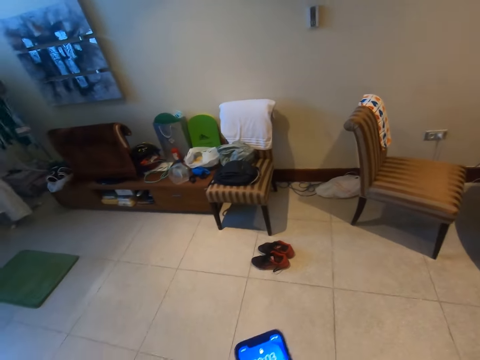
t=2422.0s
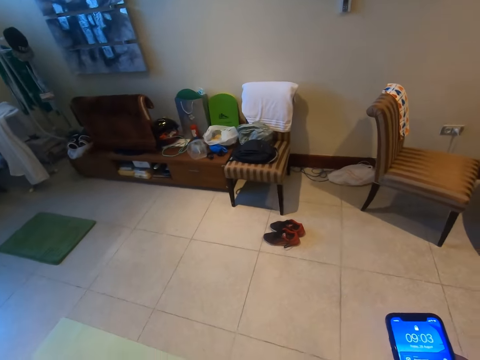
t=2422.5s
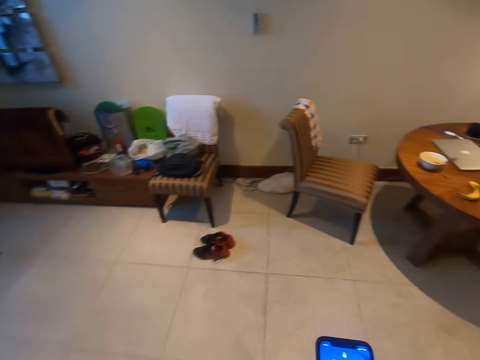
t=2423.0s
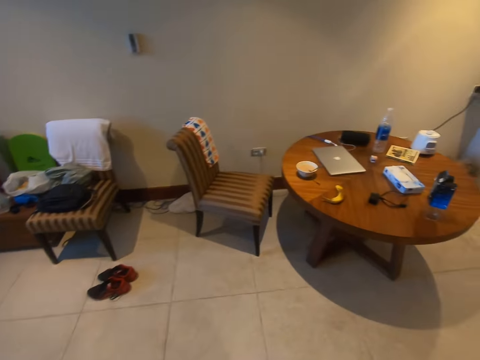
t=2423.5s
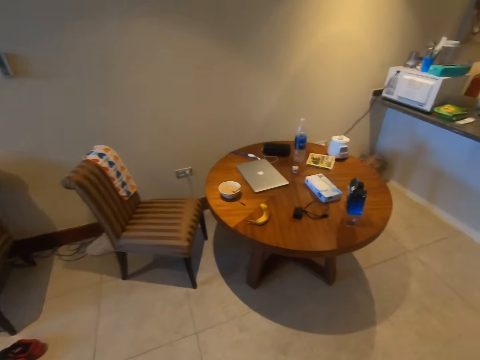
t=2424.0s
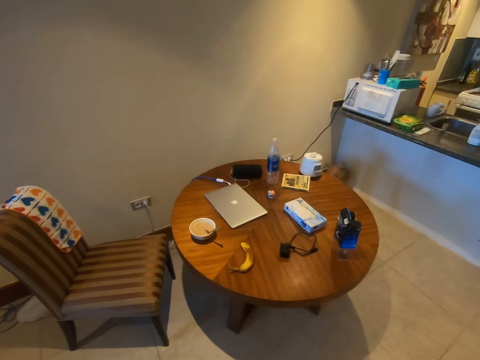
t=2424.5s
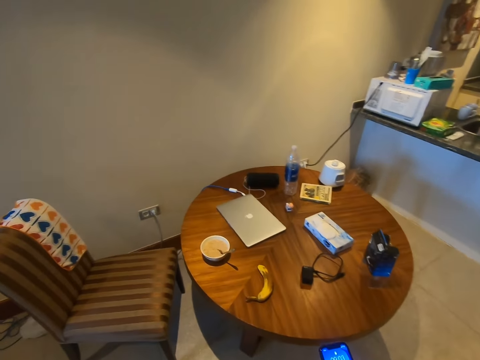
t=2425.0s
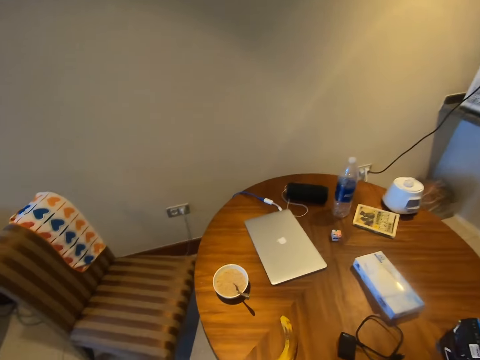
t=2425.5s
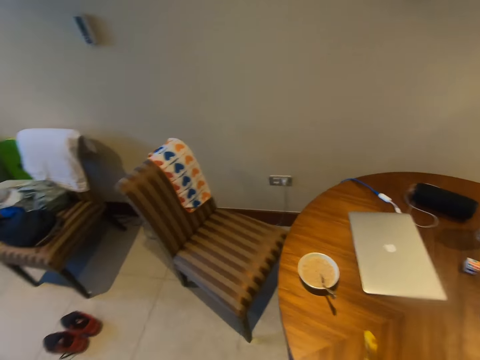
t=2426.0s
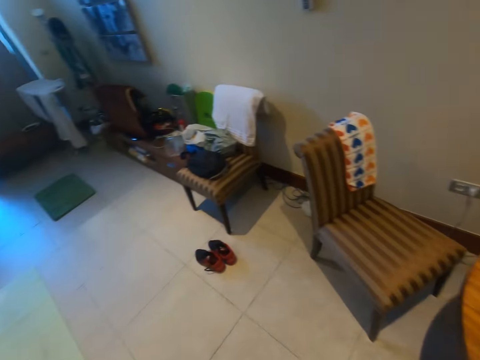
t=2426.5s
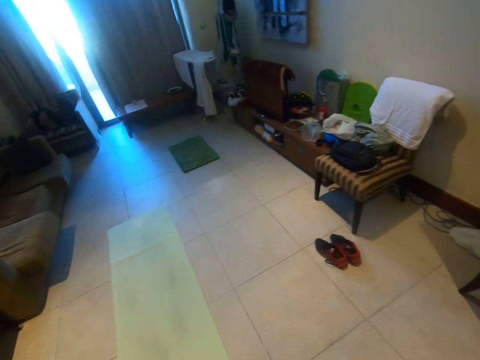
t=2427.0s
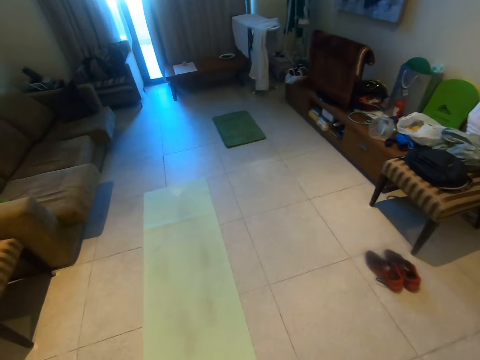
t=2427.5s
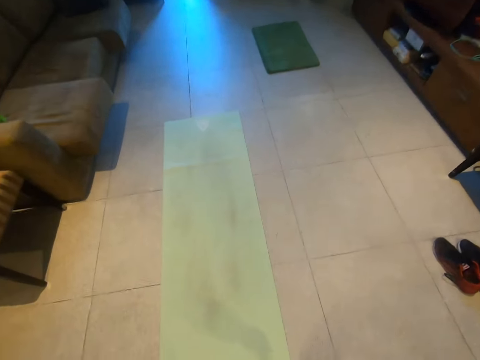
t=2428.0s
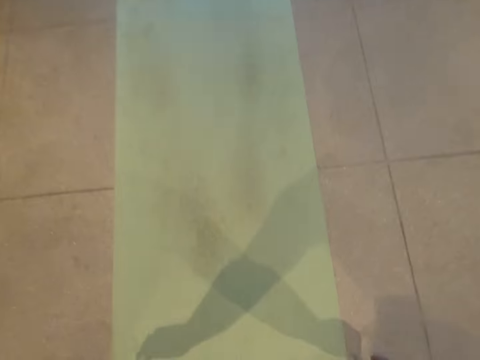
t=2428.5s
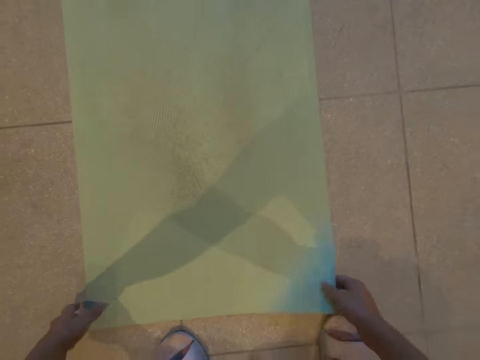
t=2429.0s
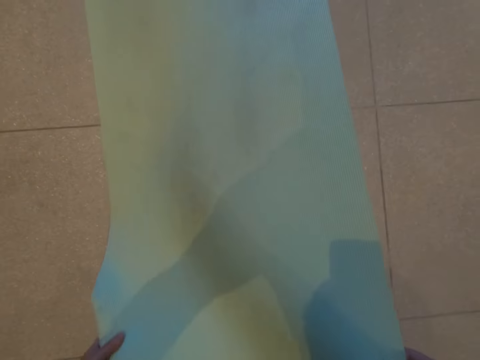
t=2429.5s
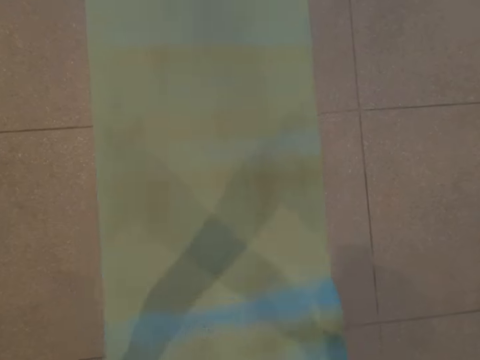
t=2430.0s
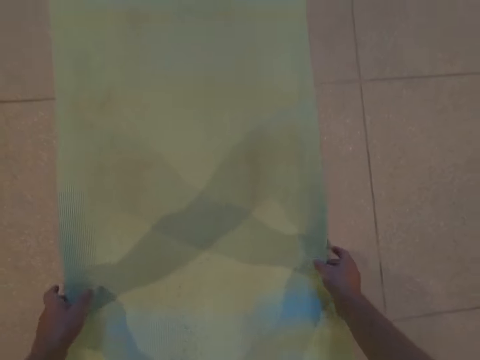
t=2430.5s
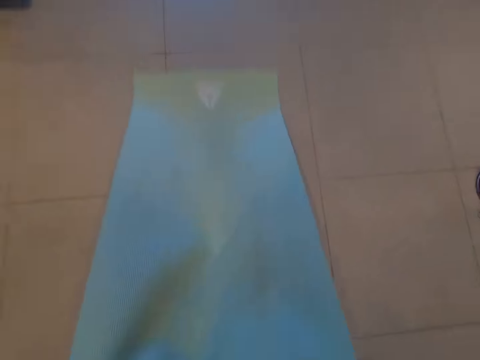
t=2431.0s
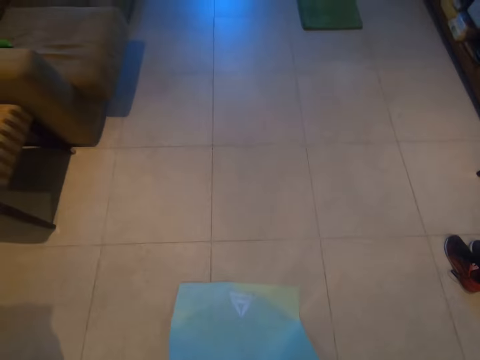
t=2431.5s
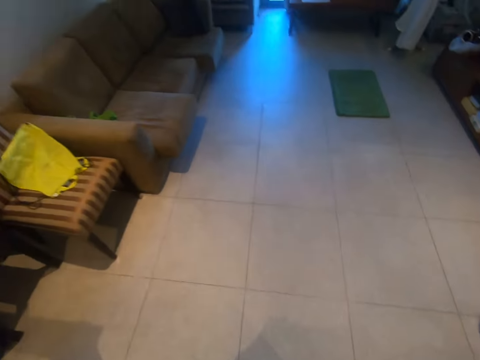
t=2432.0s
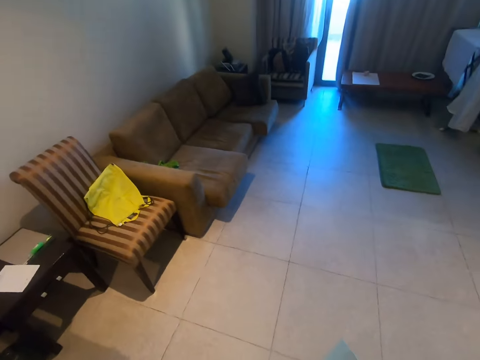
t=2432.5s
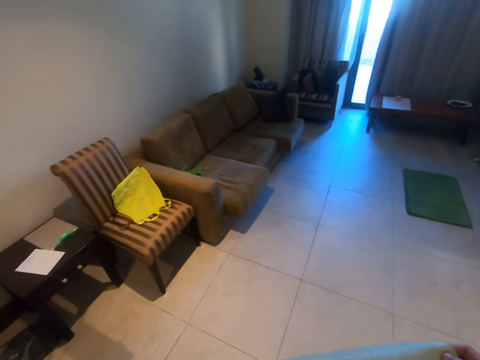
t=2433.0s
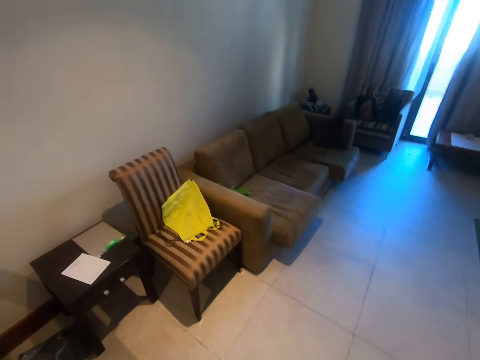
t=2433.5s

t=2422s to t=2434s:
The camera wearer picks up the mat. They fold the mat.

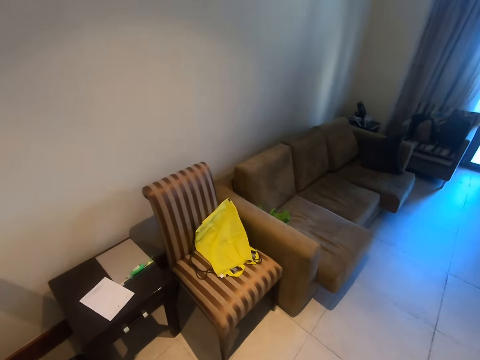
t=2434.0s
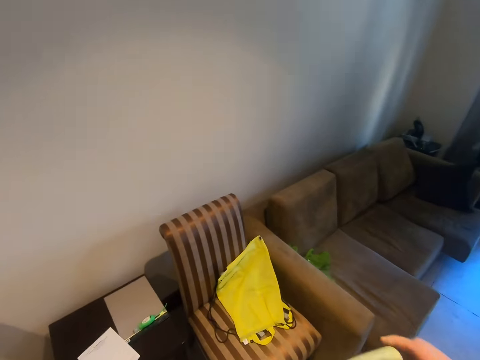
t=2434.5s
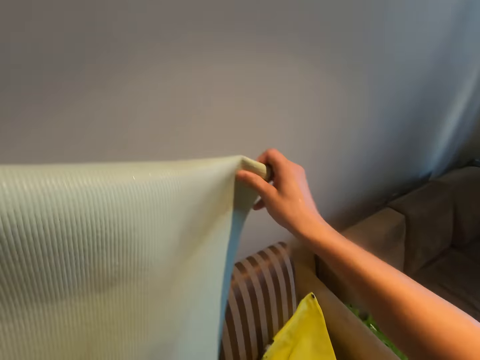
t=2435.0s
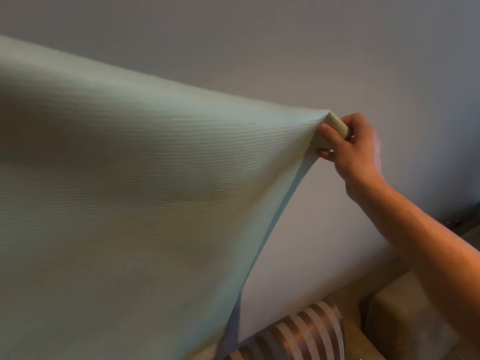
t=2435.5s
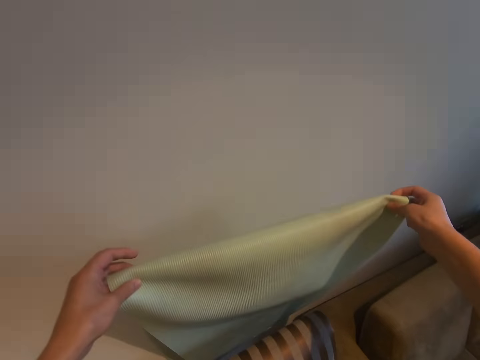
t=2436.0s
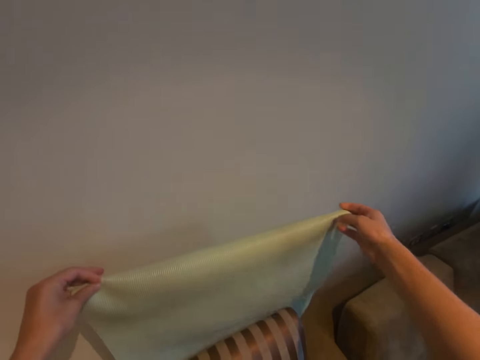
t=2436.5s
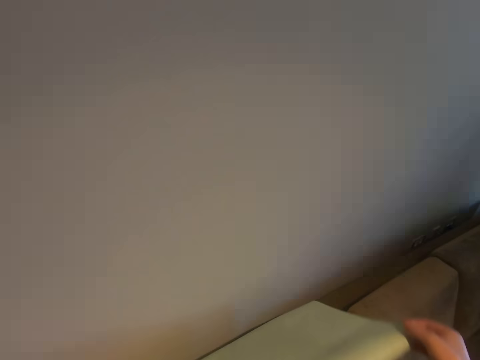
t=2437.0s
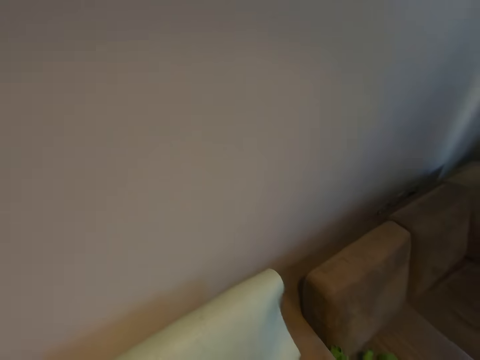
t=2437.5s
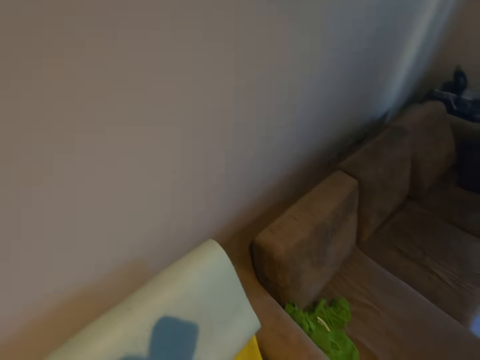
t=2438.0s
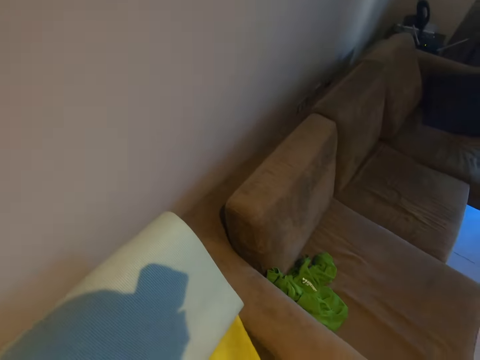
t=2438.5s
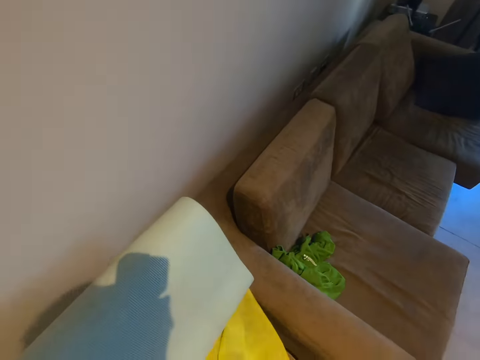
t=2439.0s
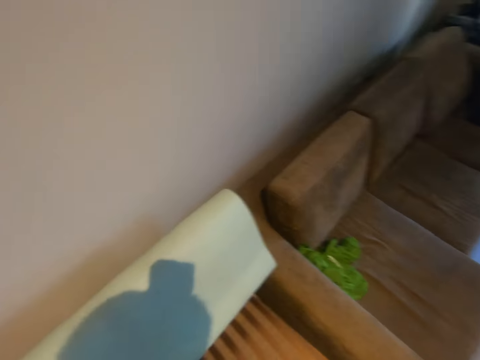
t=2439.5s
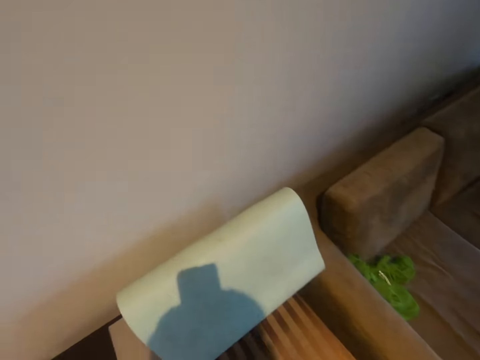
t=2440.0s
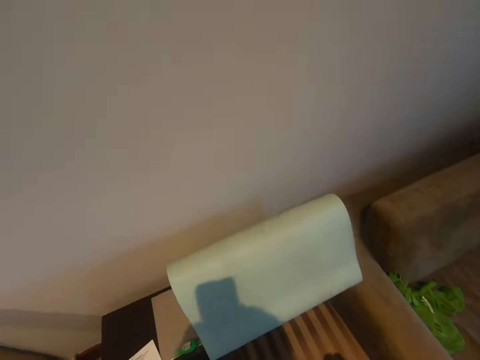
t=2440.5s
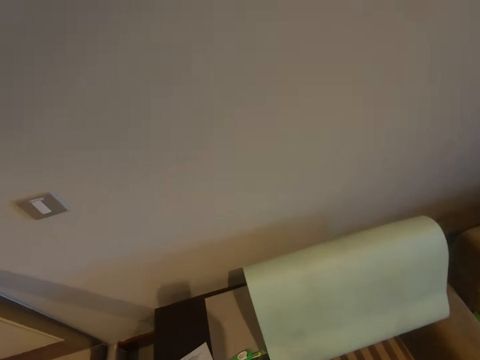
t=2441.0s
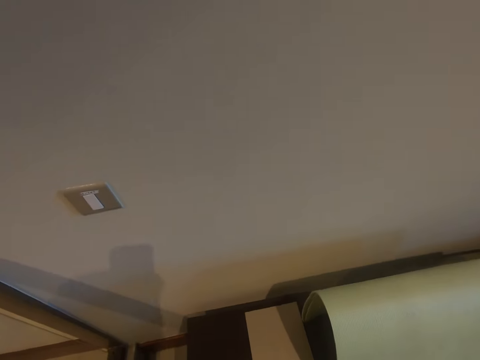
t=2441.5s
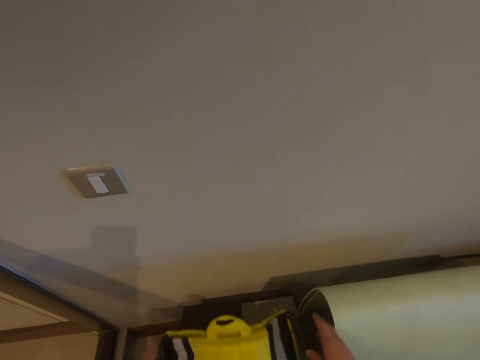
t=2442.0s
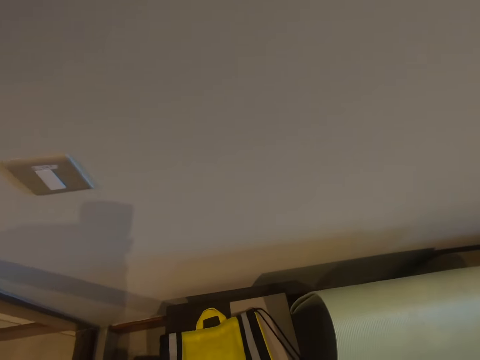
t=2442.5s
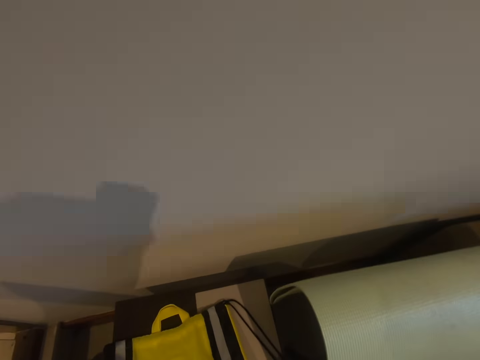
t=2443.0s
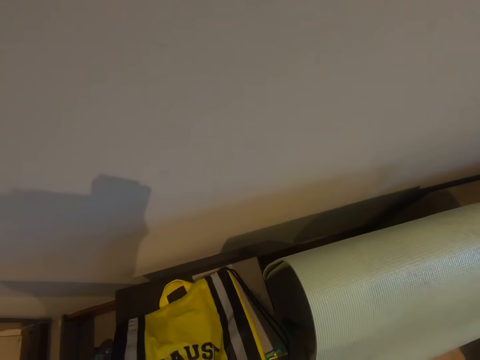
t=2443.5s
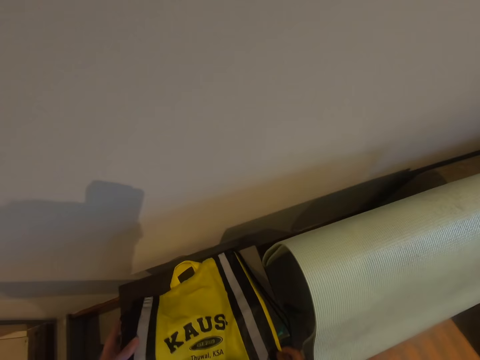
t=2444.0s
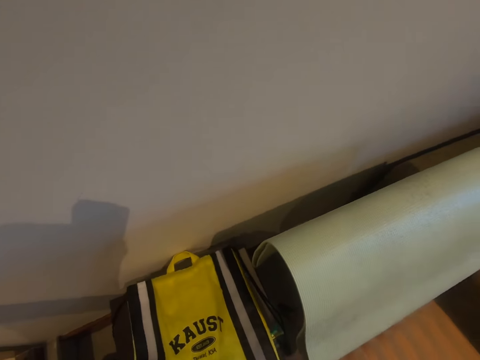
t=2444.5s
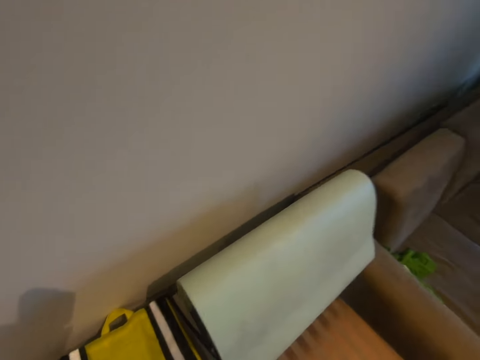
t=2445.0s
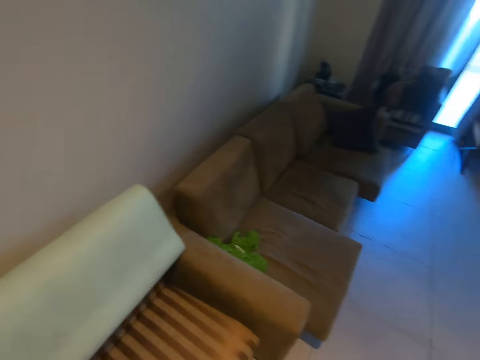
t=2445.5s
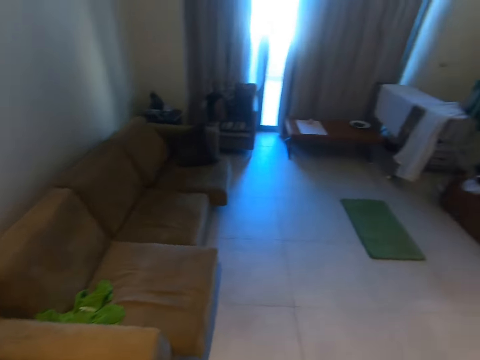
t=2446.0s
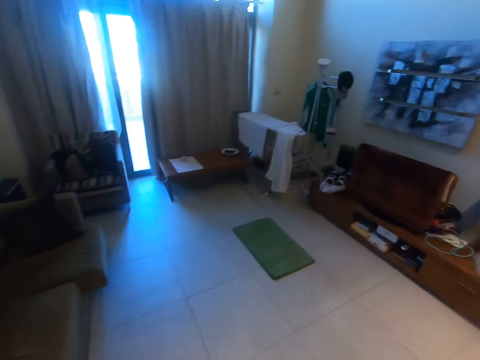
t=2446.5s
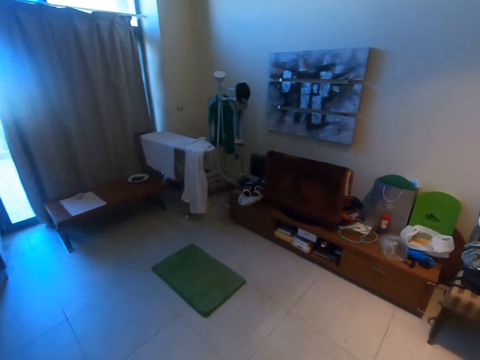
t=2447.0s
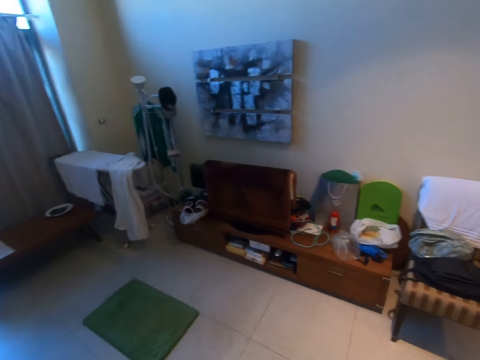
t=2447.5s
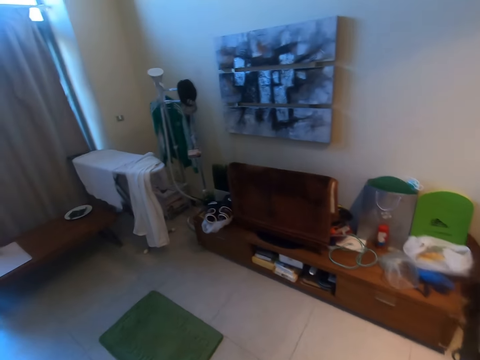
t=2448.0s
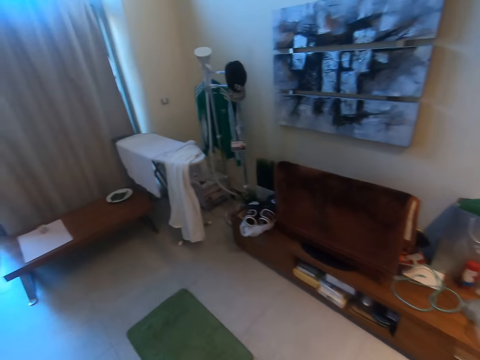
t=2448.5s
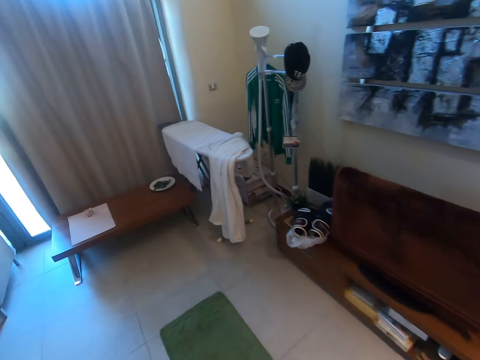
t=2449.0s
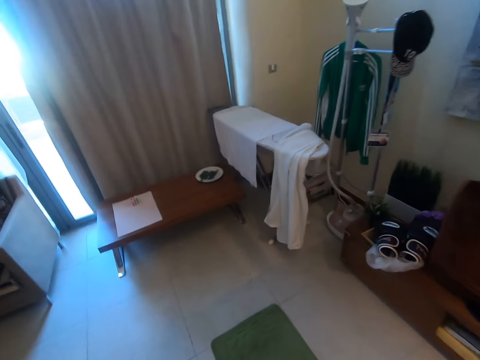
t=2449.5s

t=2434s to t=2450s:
The camera wearer walks around the room. They put the mat behind the chair. They pick up a bag from the chair. They put the bag on the arm of the chair. They walk around the room.
